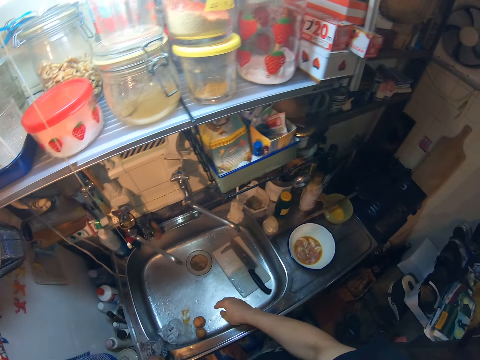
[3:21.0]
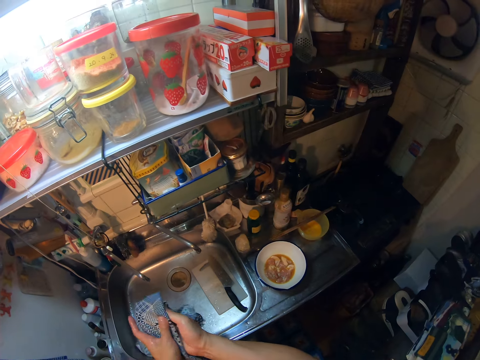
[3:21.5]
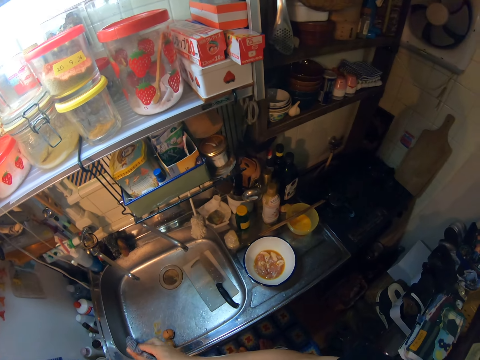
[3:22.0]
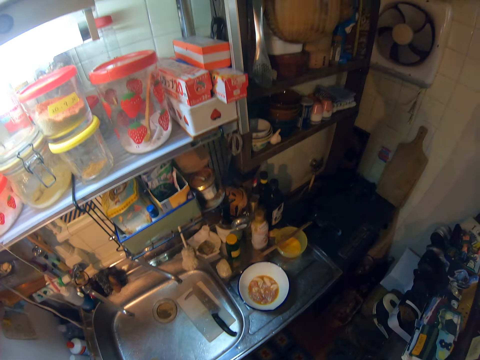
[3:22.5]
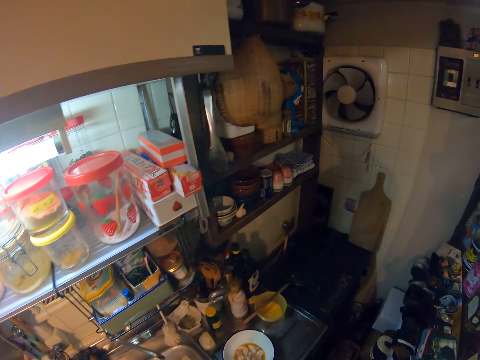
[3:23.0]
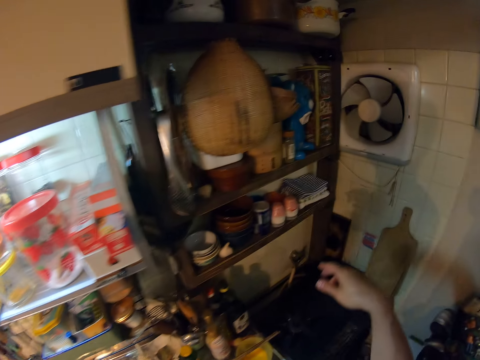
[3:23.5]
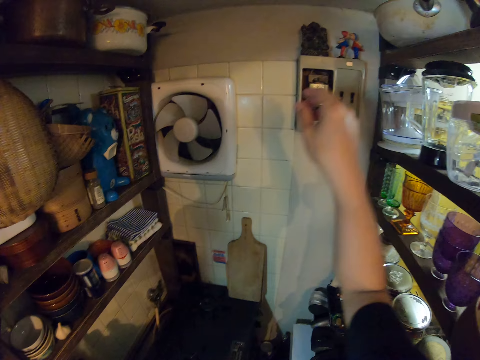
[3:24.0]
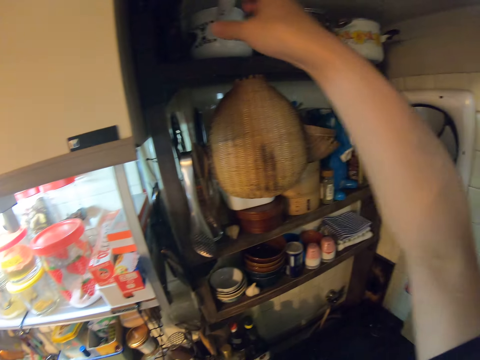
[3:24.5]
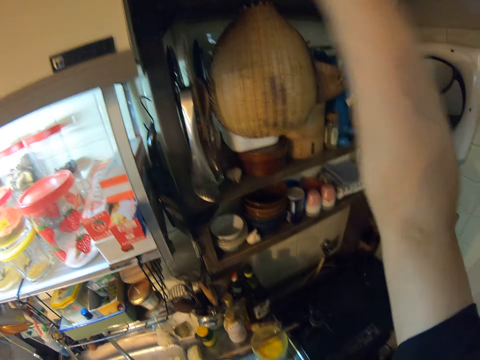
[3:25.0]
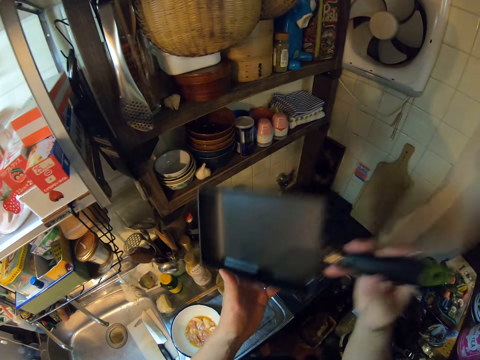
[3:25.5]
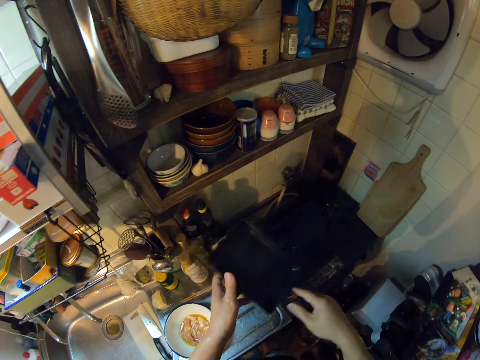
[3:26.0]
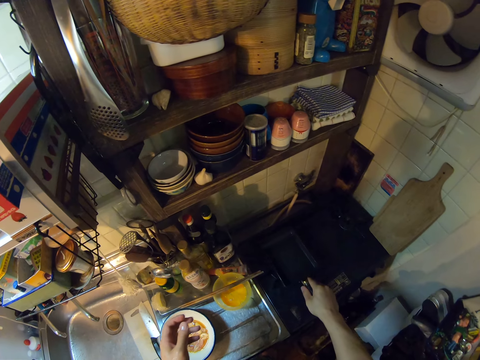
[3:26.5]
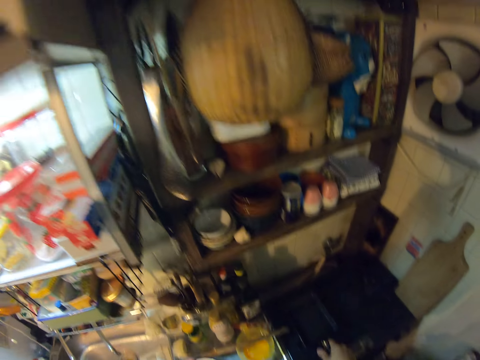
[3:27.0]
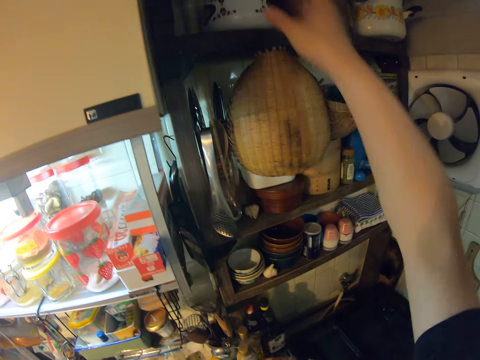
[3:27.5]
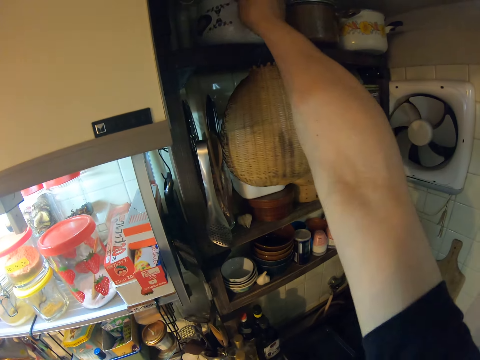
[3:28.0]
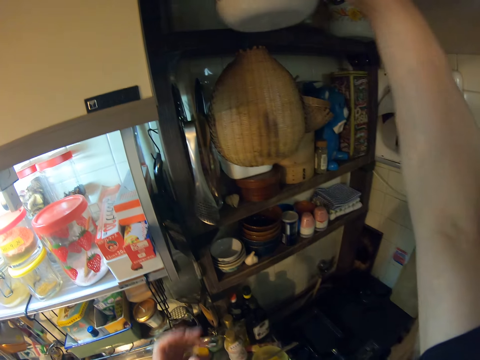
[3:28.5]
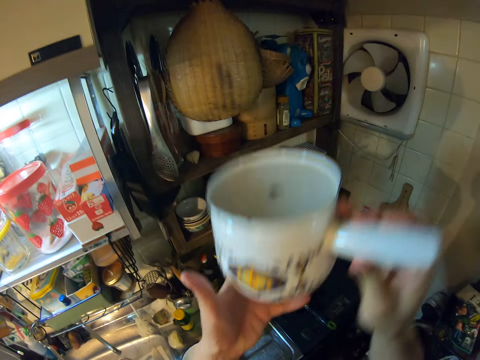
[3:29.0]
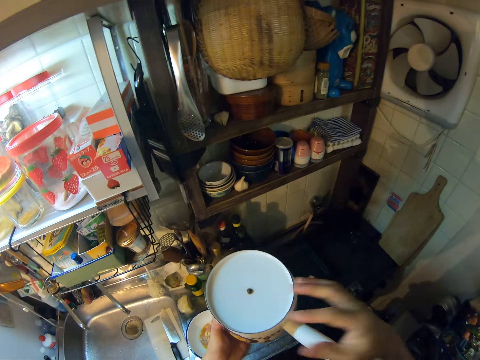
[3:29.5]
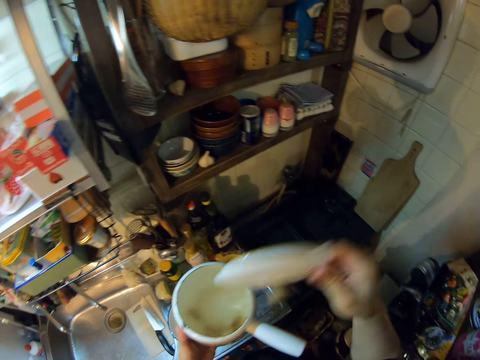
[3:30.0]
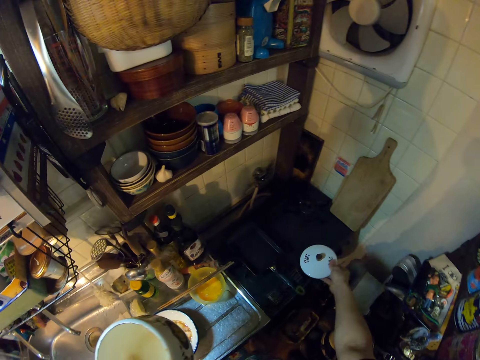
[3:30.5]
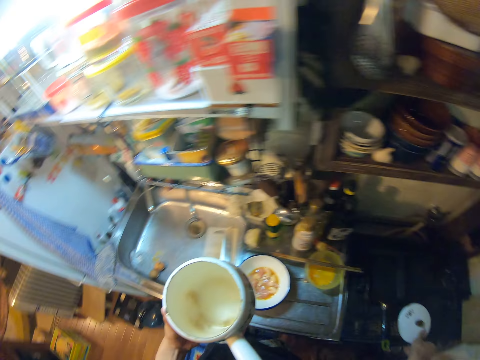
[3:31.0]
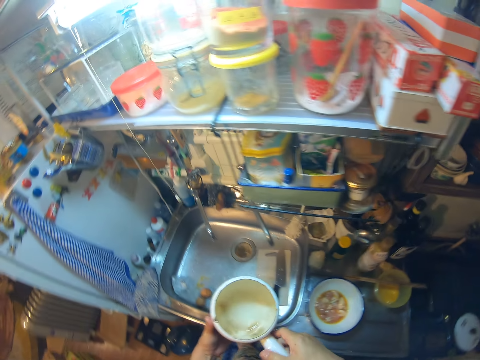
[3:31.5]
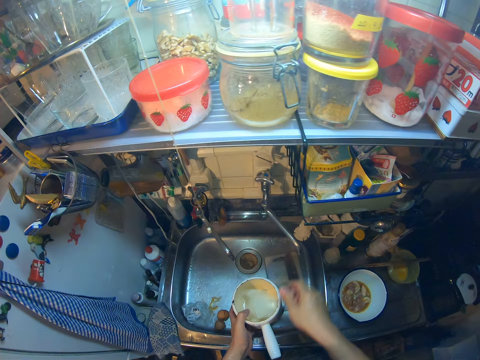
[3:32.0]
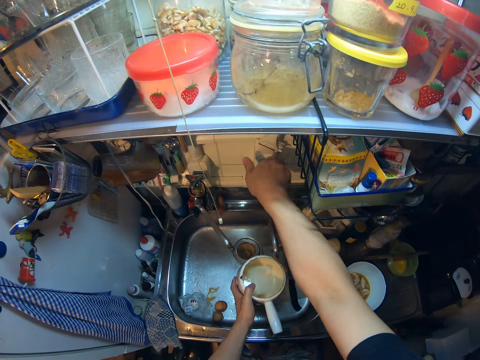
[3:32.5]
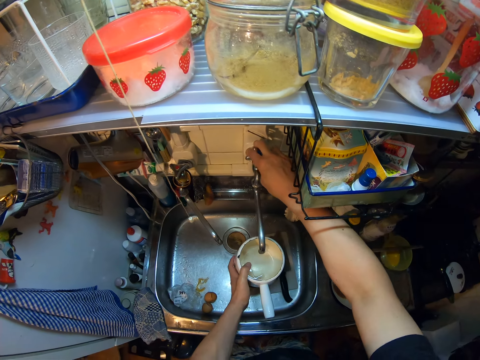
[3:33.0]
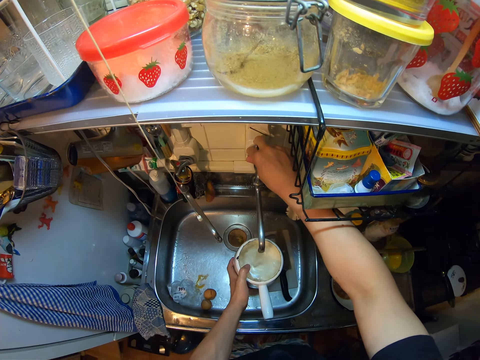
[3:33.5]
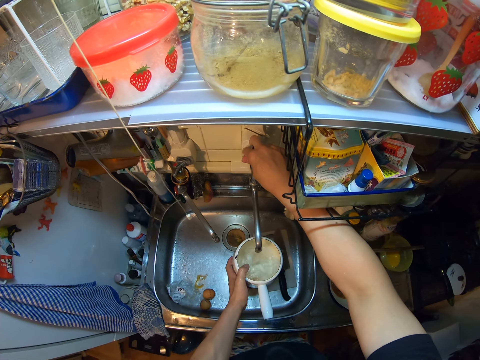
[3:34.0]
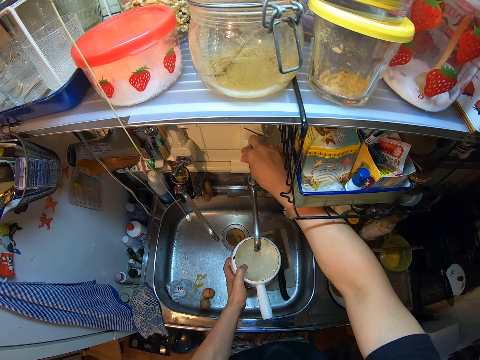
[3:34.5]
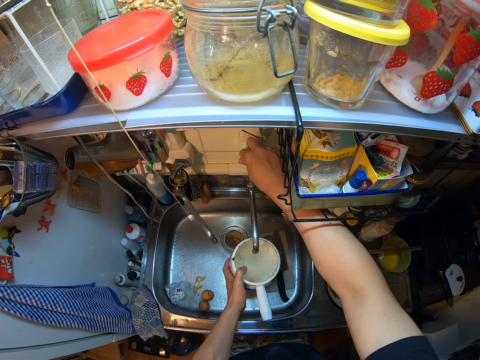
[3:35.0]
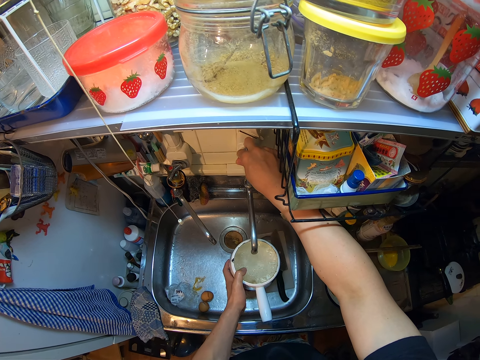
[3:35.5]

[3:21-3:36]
The camera wearer shakes hands. She picks a kitchen towel. She wipes her hand with a piece of cloth on the sink. She looks around. She picks a frypan from the shelf in the kitchen with her right hand. She holds the frypan with hands. She drops the frypan on the gas cooker. She picks a pot from the shelf with her right hand. She switches the pot to the other hand. She picks a cooking pot lid. She drops the lid of the pot on the gas cooker. She switches the pot to the other hand. She moves a tap of water. She opens the tap. She puts water in a bowl.

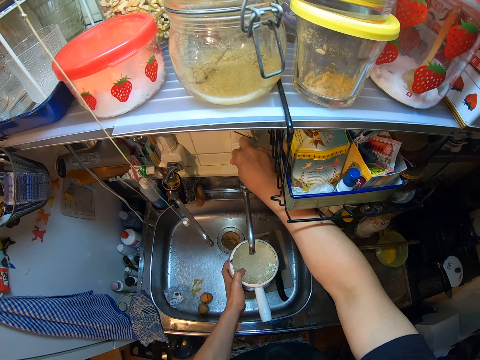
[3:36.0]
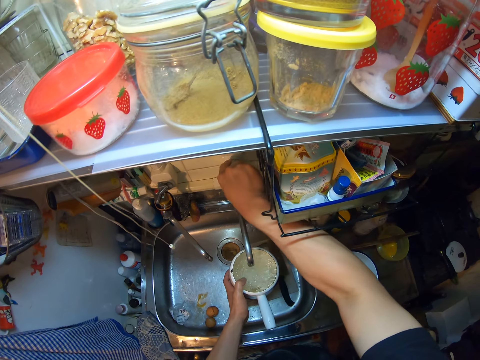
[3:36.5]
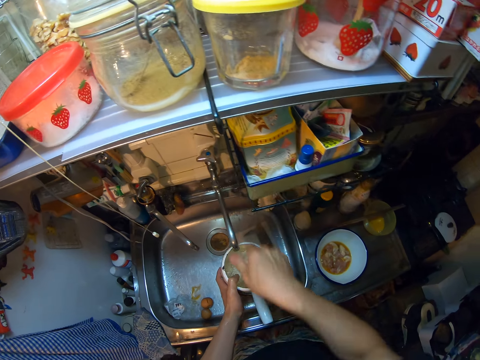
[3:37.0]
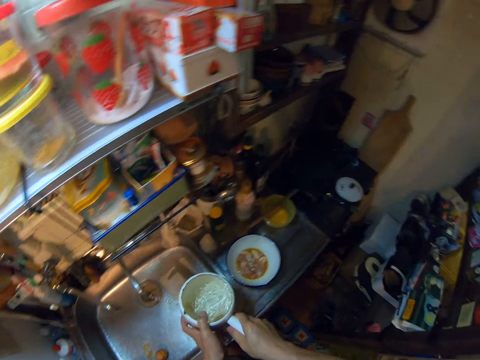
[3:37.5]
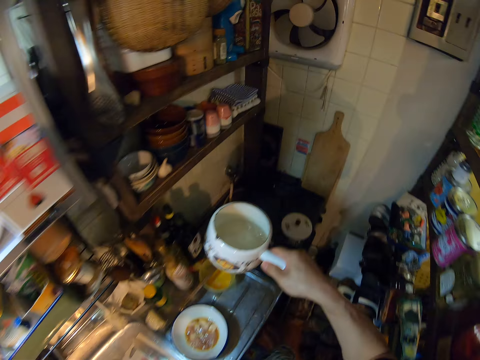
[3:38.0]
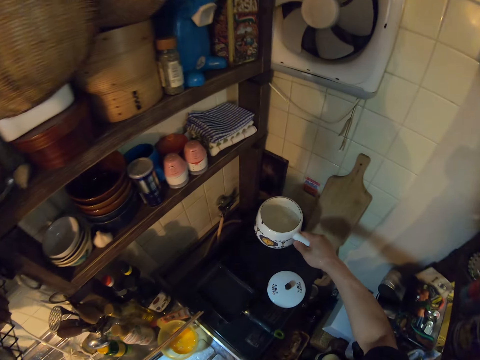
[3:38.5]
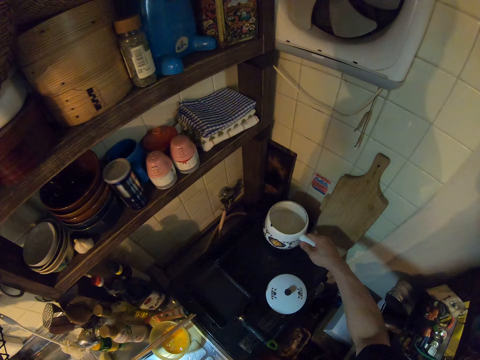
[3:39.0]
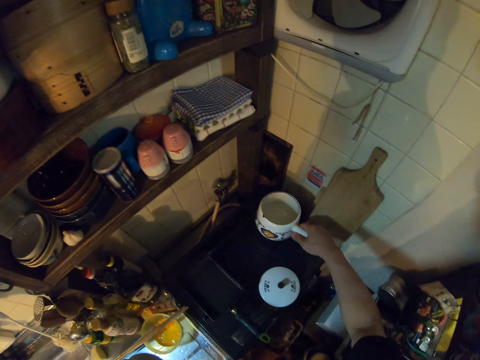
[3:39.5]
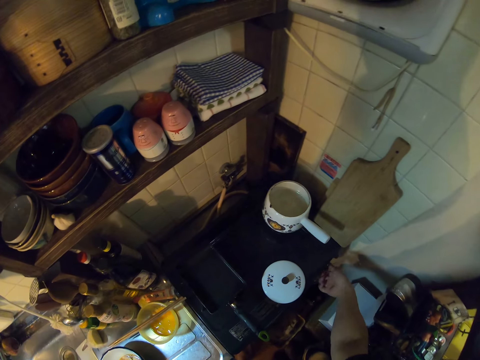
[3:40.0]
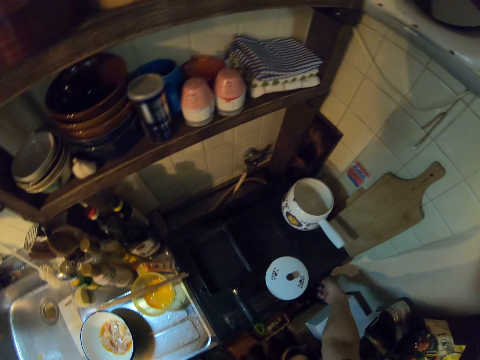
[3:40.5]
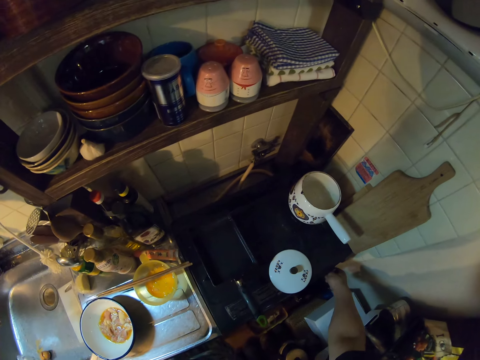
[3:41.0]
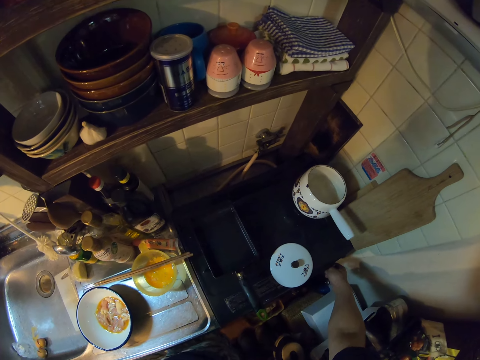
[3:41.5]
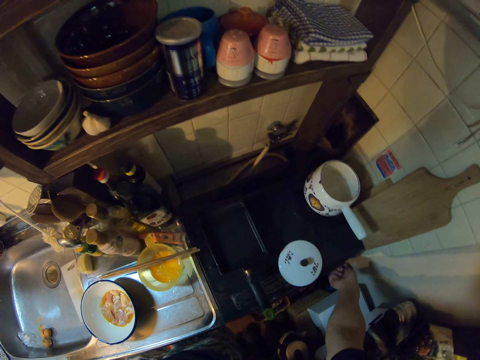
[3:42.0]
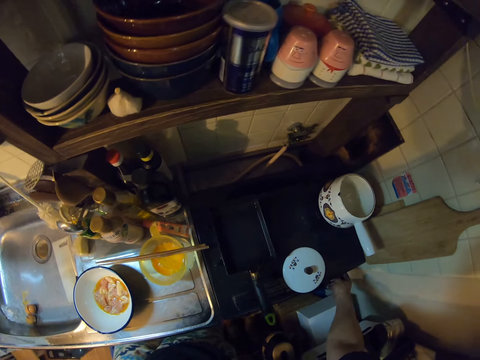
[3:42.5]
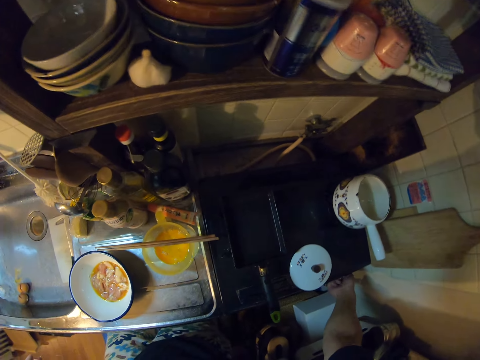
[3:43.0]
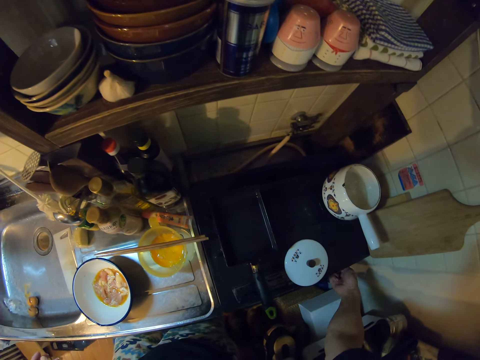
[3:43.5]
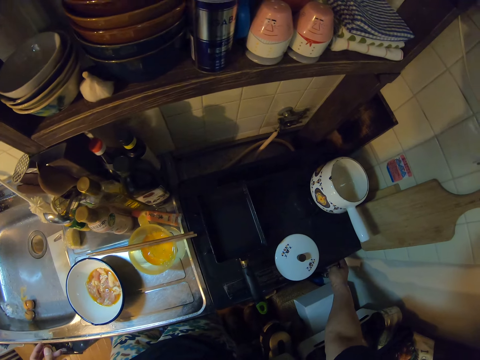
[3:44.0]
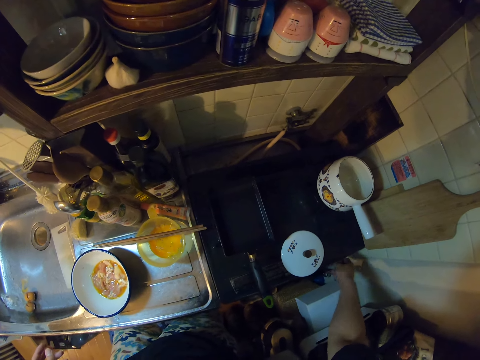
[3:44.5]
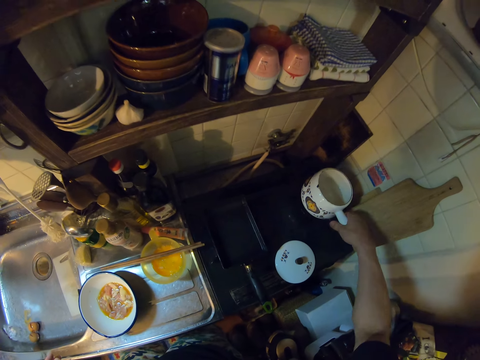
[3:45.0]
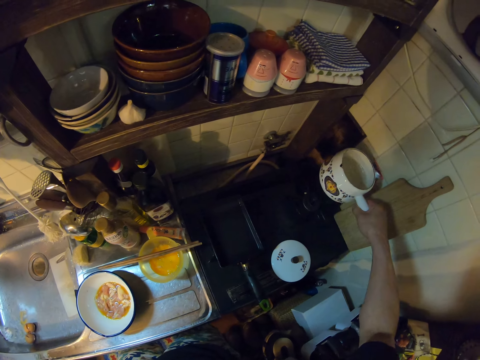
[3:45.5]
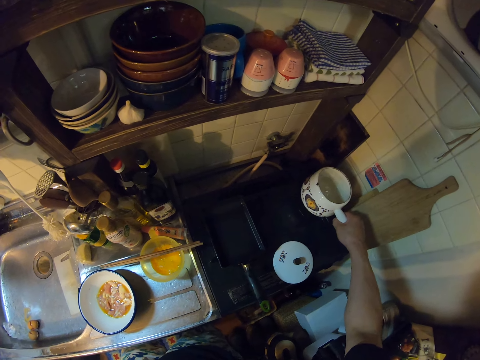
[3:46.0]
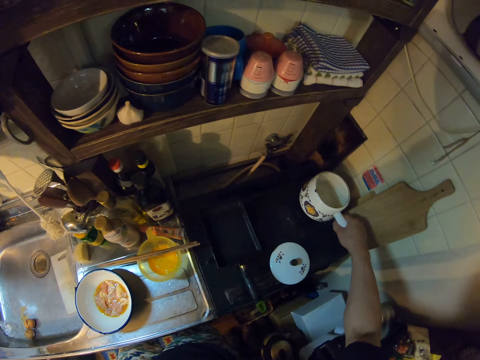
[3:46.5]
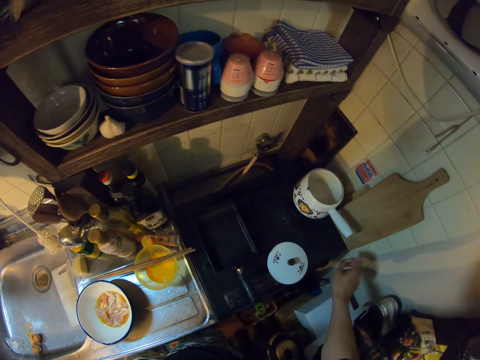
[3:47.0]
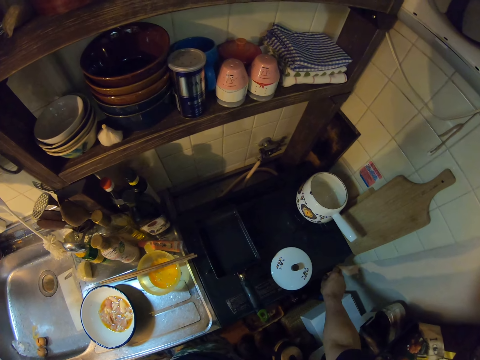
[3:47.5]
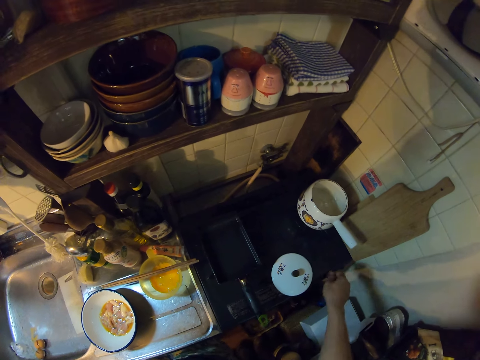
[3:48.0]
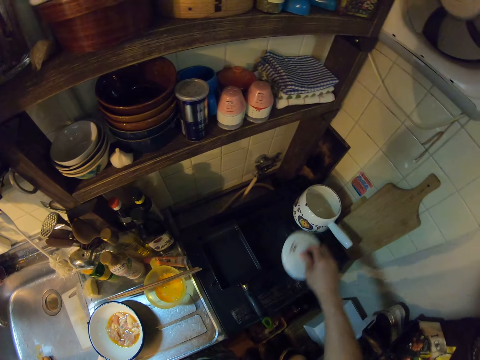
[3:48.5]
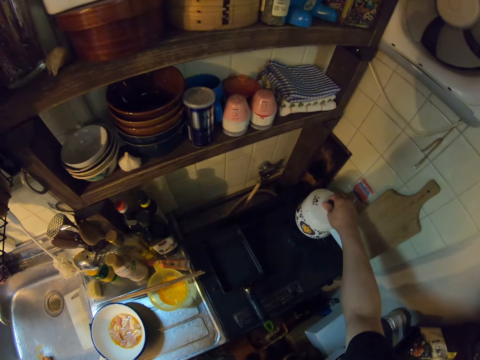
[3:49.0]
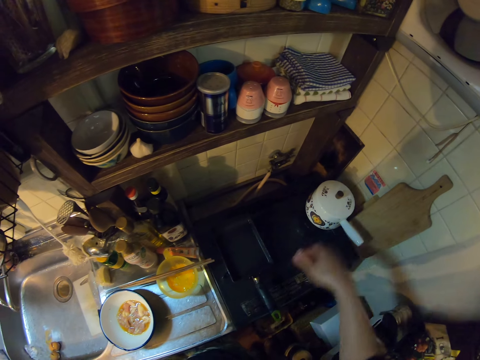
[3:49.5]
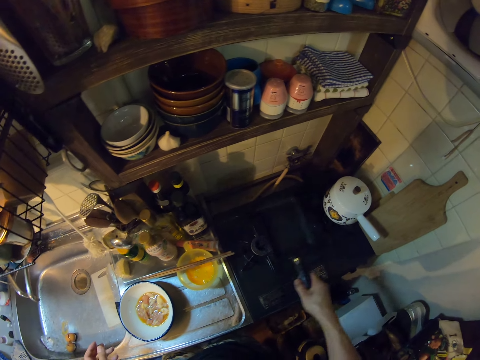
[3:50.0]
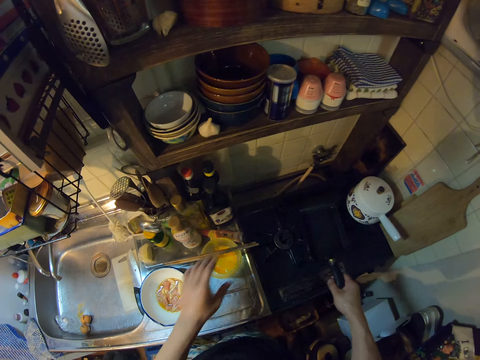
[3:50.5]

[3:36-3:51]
The camera wearer closes a tap of water. She switches a cooking pot to the other hand. She drops the pot on the gas cooker. She turns a knob on the gas cooker. She picks a cooking pan. She lifts the pot on the gas cooker with her right hand. She drops the pot on the gas cooker. She turns the knob on the gas cooker. She picks a lid. She covers the pot with the lid. She picks the cooking pan.
